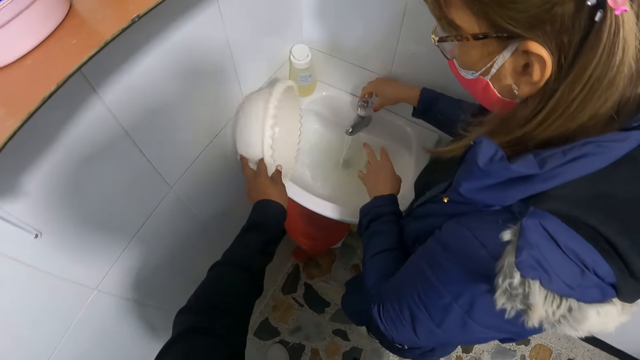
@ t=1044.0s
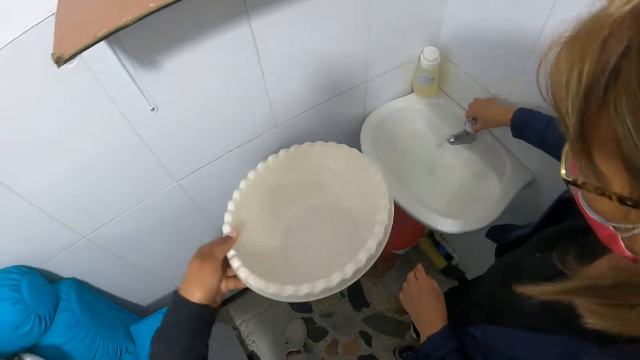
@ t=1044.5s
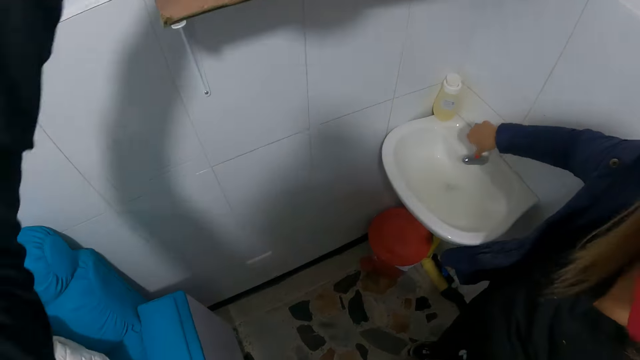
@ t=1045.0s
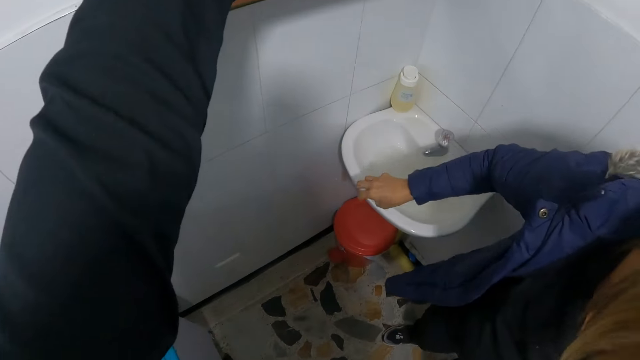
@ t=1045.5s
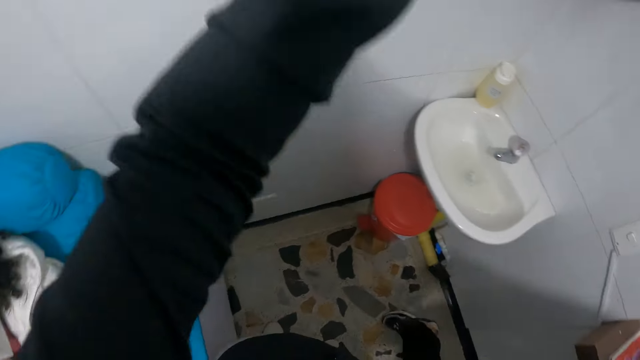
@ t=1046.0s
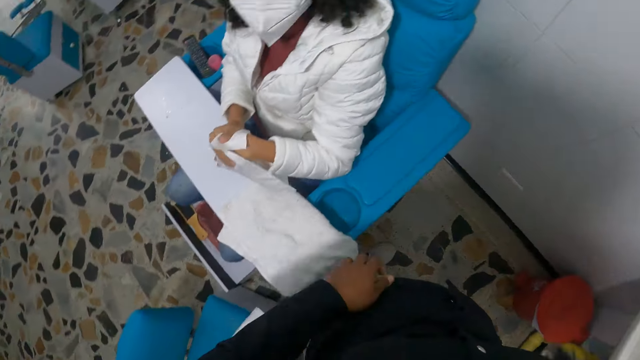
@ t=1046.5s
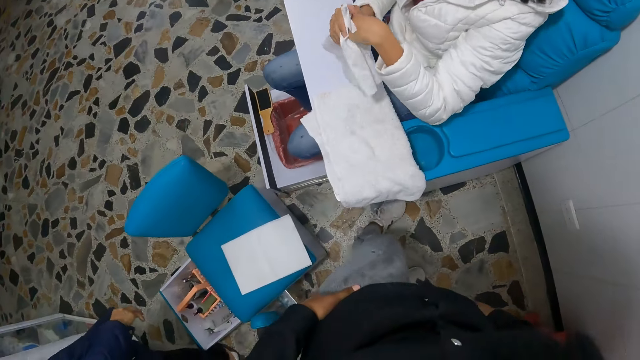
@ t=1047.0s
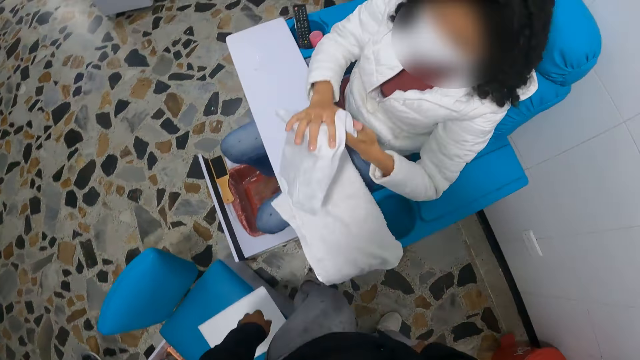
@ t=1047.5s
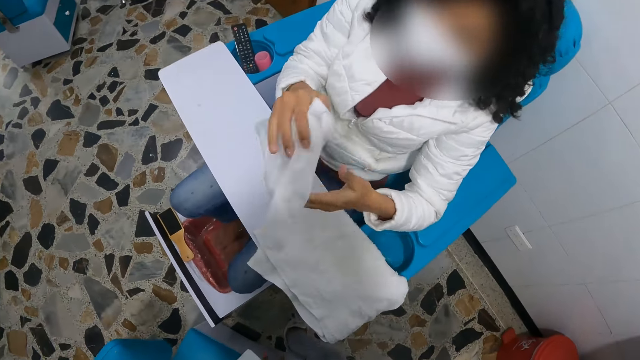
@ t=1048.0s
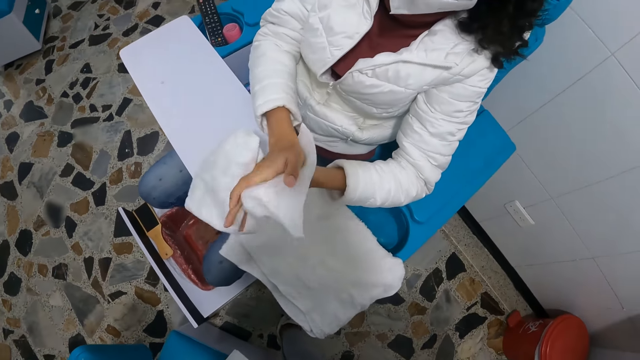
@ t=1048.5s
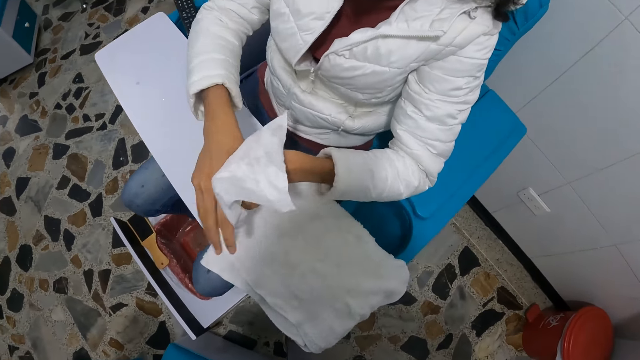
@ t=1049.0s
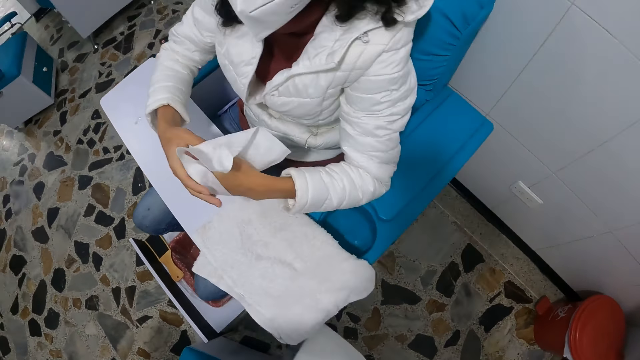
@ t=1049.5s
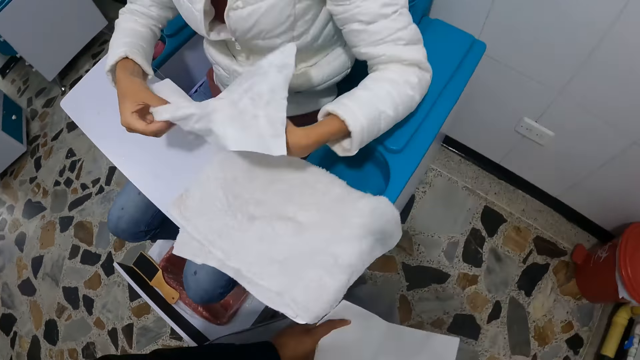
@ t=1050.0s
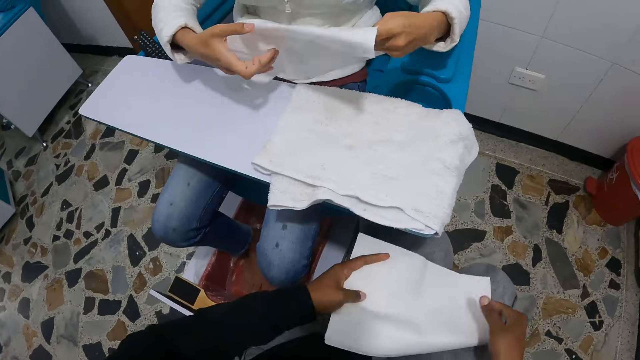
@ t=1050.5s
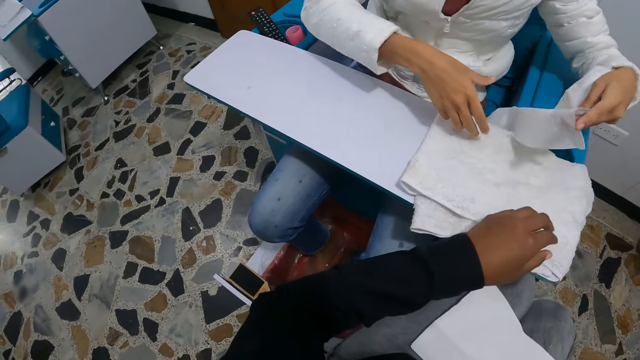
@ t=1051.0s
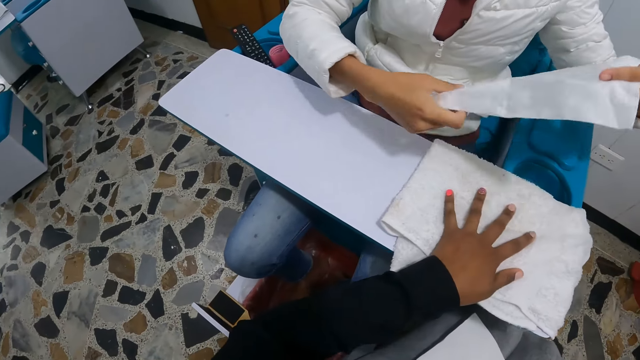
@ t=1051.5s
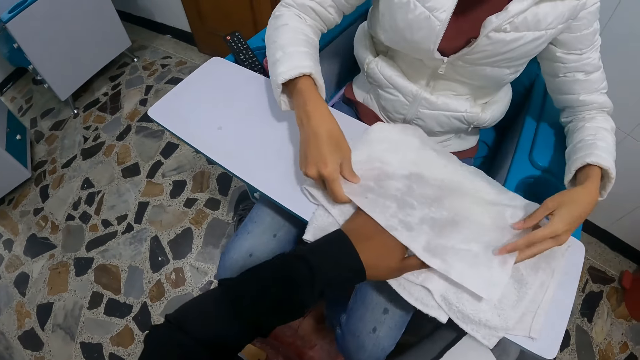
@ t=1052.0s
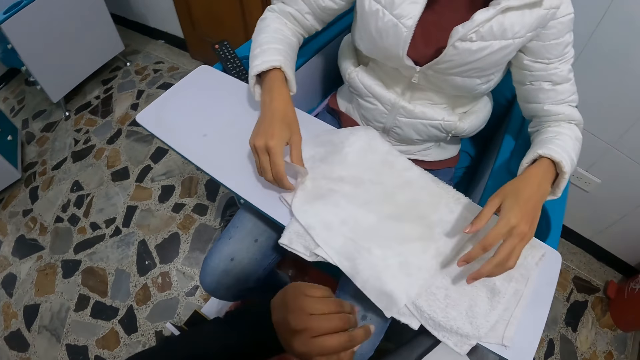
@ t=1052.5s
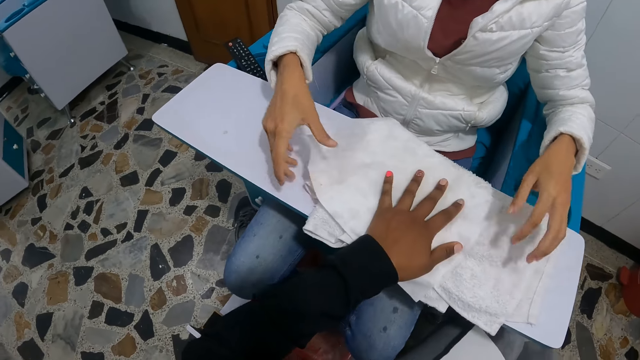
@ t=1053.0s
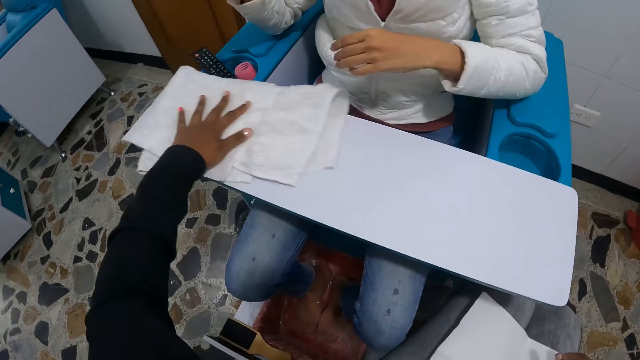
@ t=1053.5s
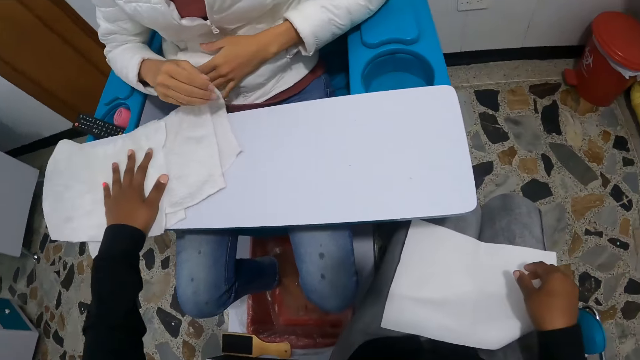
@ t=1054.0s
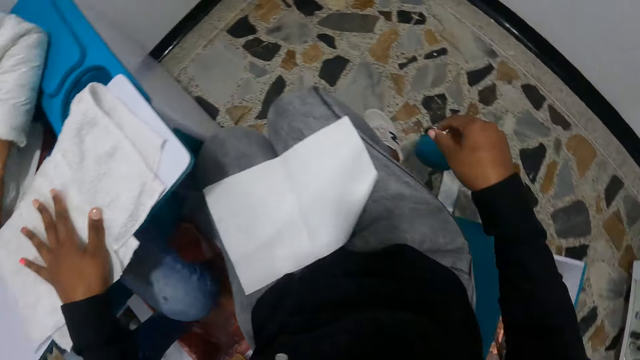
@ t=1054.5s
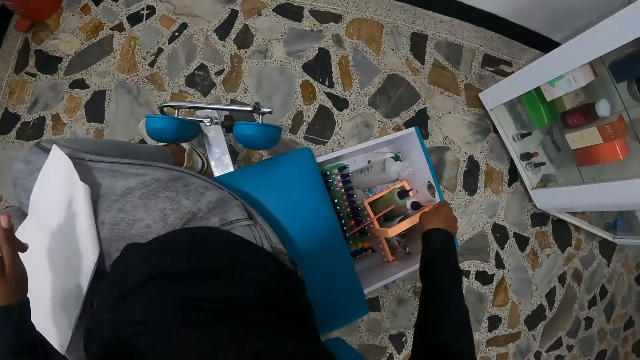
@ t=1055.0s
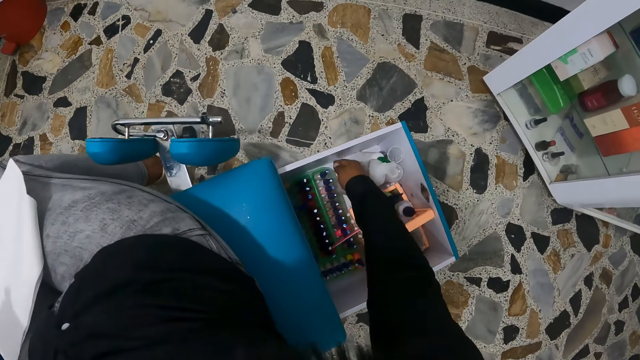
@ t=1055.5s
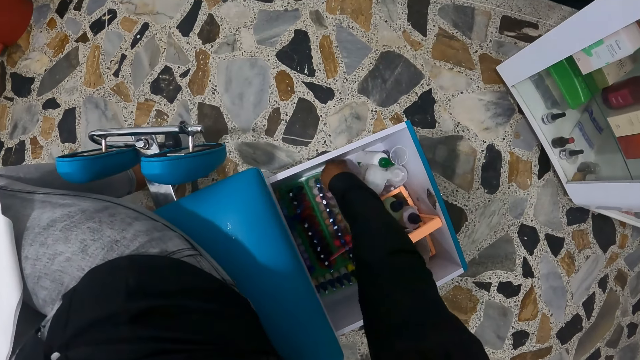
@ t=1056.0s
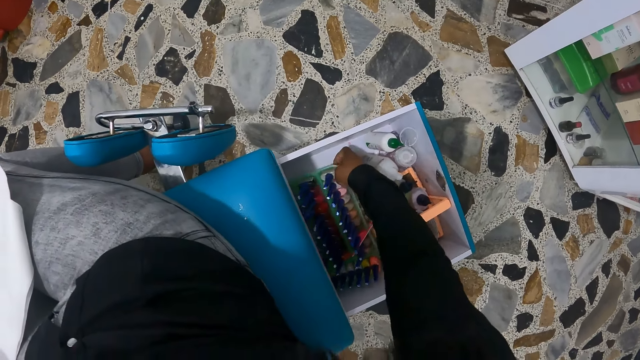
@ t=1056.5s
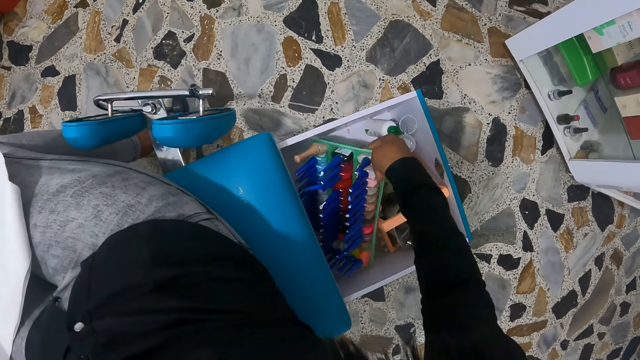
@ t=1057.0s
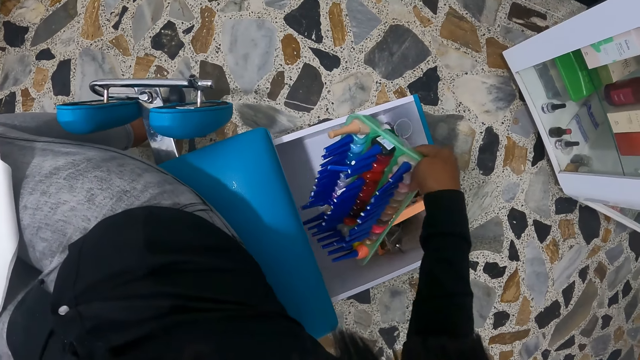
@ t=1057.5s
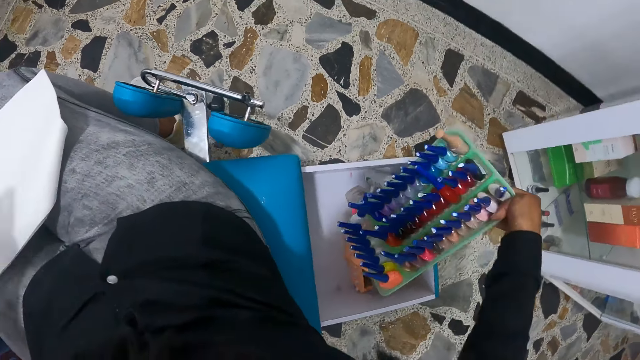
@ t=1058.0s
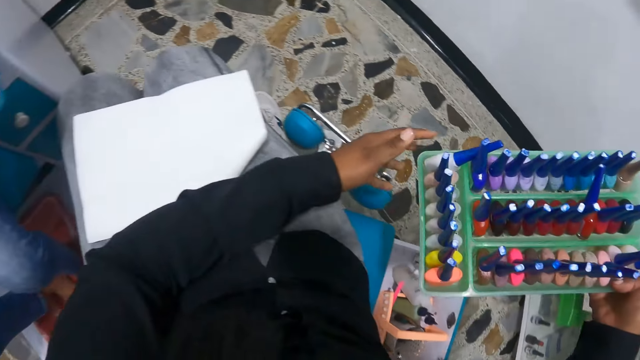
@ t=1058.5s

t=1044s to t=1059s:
A woman closes the tap of water with her right hand. The camera wearer puts the basin on the shelf. Another woman cleans her hands with the napkin in her hands. The camera wearer picks up a cloth from the chair and sits. The second woman places the napkin on the hand towel on the plank with her hands. The camera wearer moves the hand towel and napkin across the table with her left hand. She wipes the surface with the hand towel. She takes out a nail polish storage case from the nail polish organizer box on the floor with her right hand.

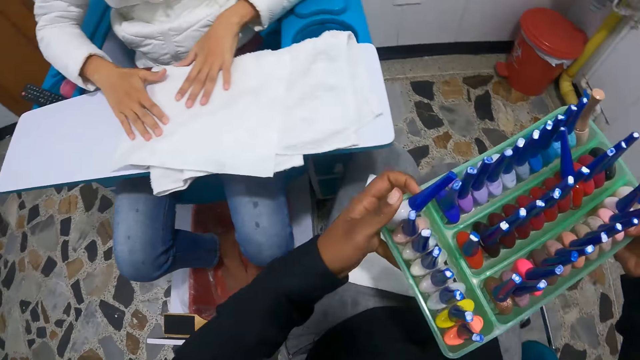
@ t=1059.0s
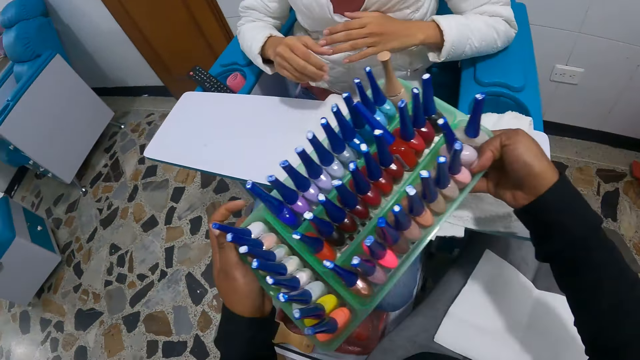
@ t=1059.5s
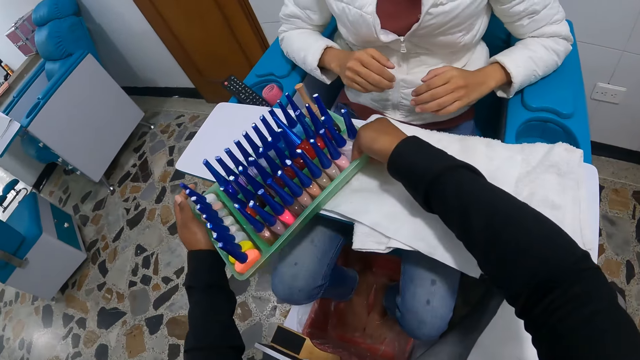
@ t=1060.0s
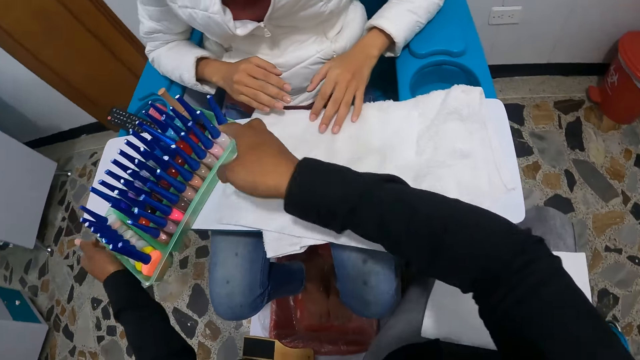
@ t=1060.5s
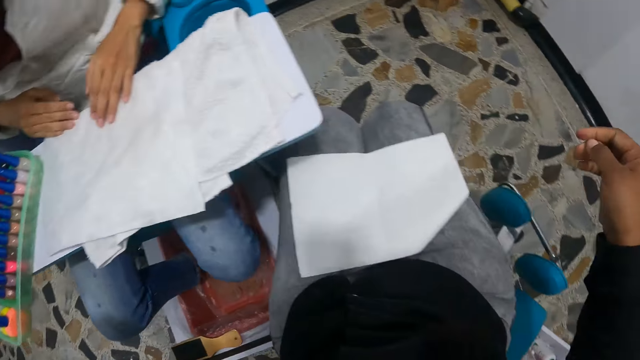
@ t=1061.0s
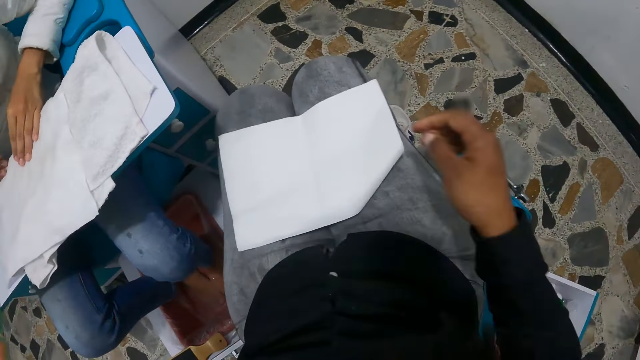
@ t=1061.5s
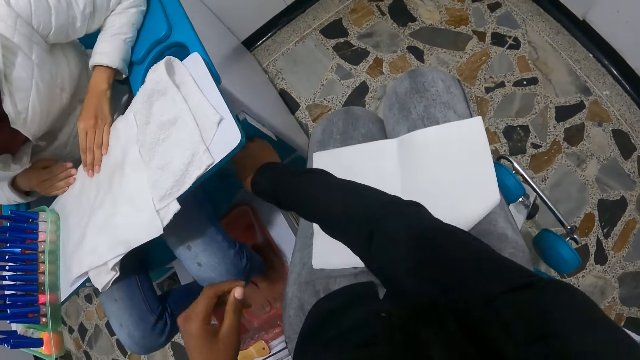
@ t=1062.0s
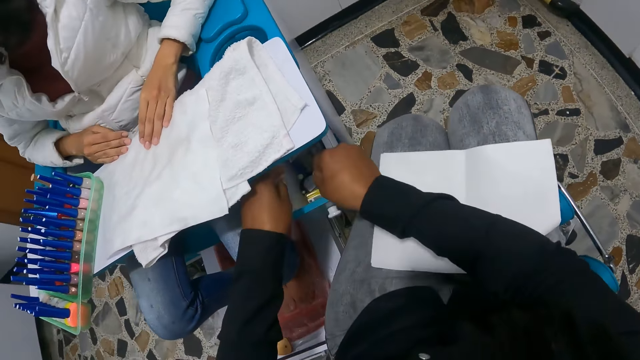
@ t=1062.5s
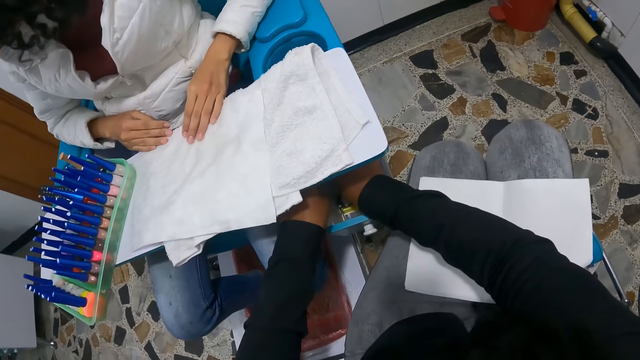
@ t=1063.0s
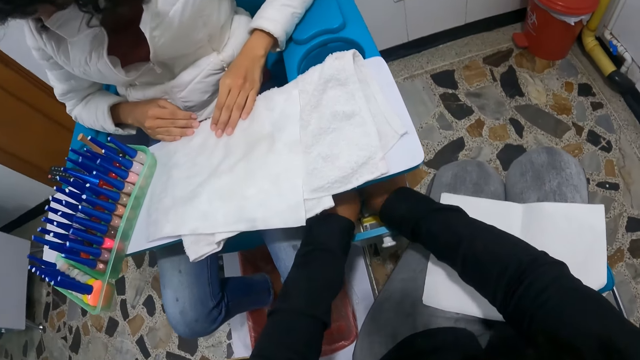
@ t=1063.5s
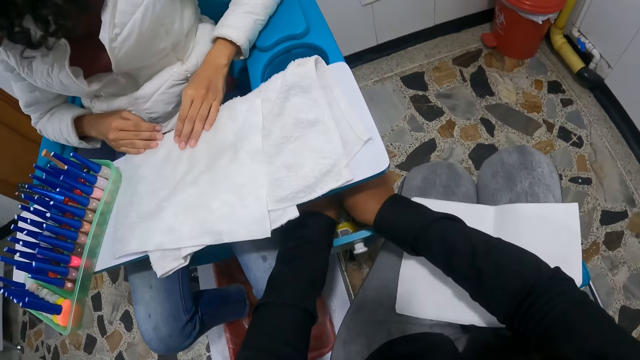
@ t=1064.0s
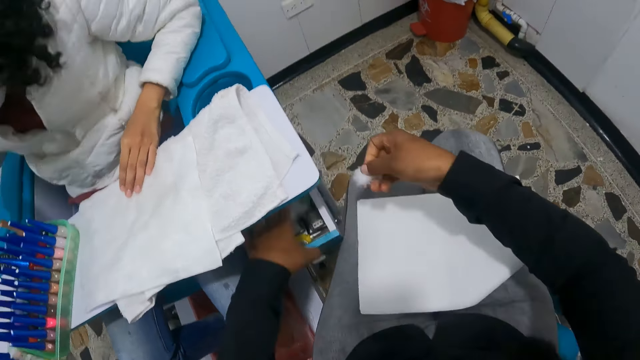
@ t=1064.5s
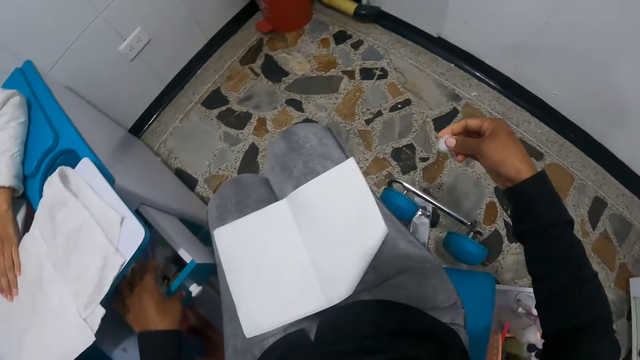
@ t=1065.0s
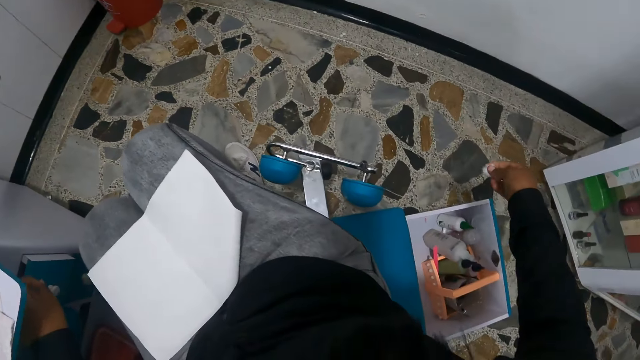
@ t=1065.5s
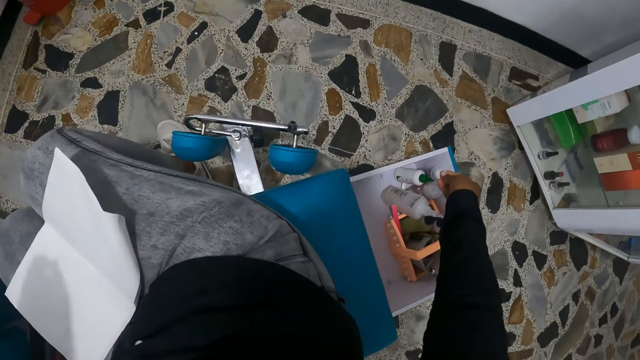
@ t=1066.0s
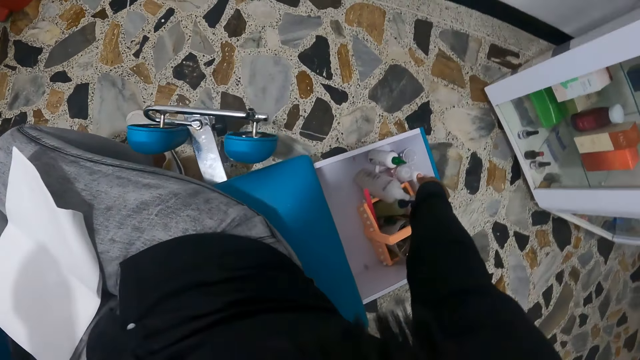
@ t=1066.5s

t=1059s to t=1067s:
The camera wearer places the nail polish storage case on the plank with her hands. She opens a drawer from underneath the plank with her right hand. She cuts a piece of cotton wool. She takes out the cotton wool from the drawer with her right hand. She closes the drawer.
